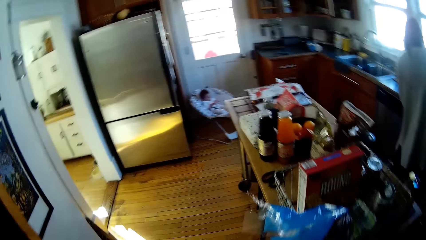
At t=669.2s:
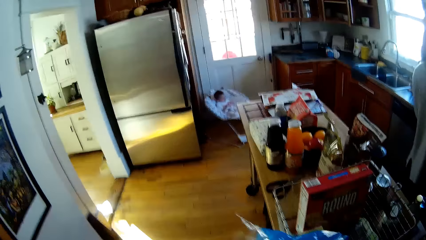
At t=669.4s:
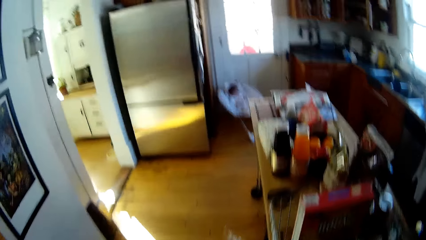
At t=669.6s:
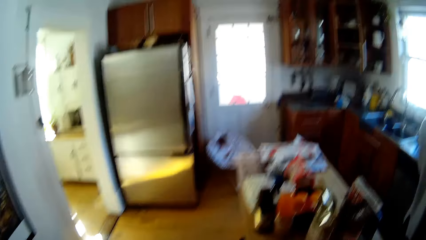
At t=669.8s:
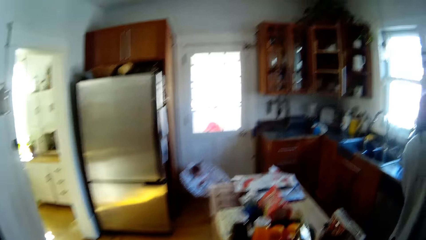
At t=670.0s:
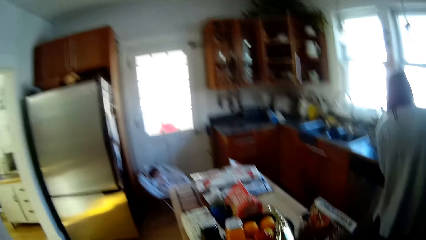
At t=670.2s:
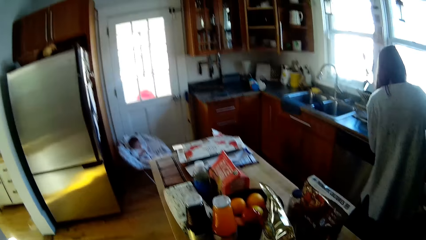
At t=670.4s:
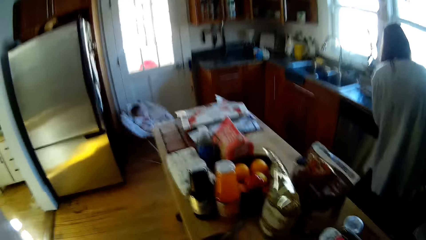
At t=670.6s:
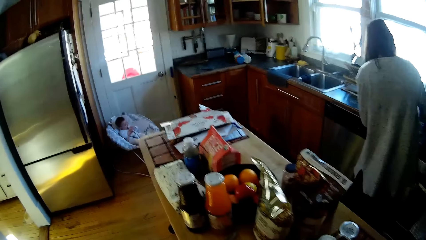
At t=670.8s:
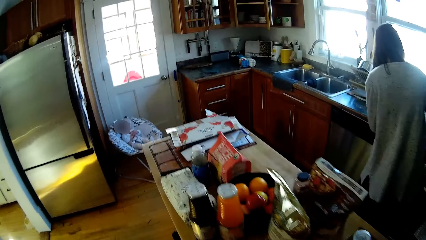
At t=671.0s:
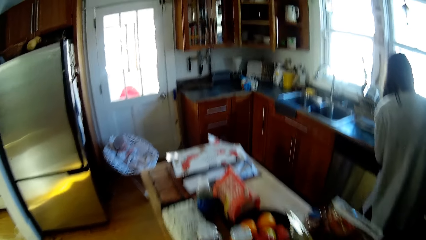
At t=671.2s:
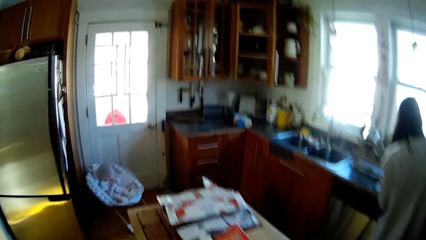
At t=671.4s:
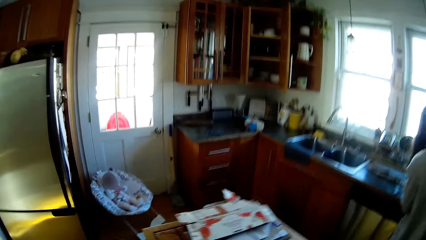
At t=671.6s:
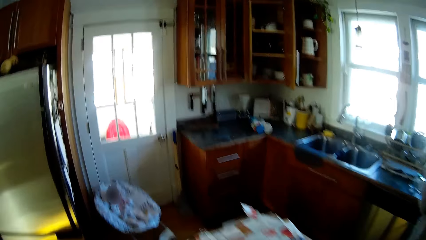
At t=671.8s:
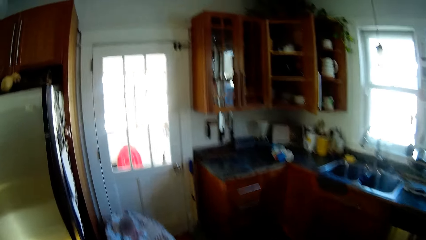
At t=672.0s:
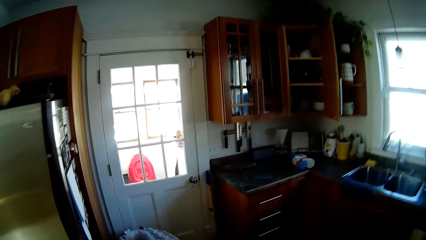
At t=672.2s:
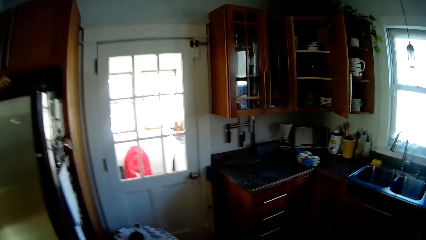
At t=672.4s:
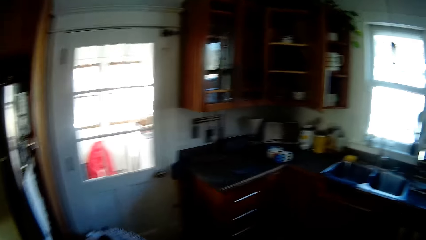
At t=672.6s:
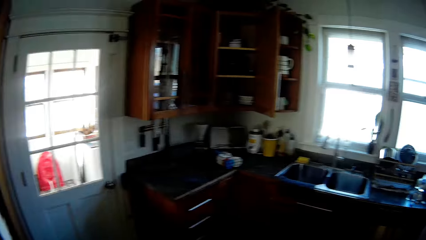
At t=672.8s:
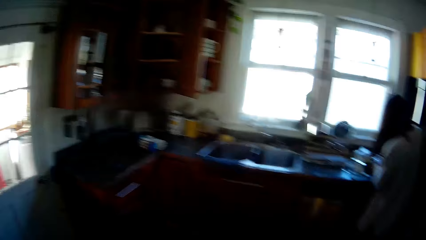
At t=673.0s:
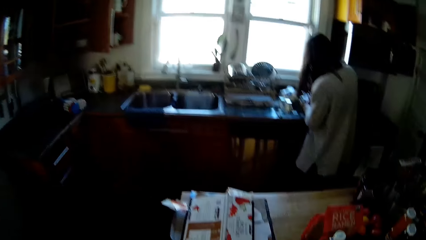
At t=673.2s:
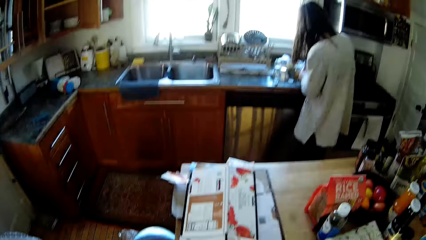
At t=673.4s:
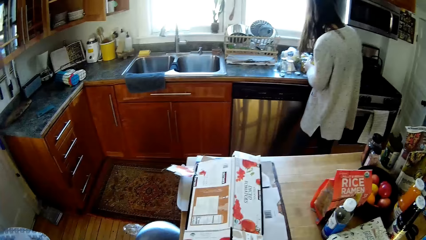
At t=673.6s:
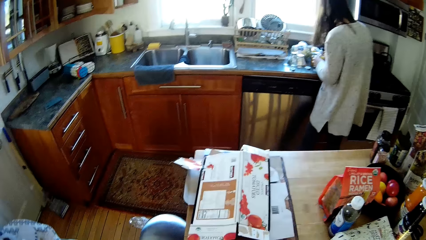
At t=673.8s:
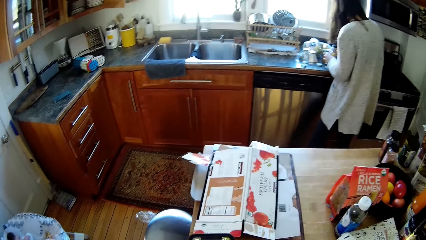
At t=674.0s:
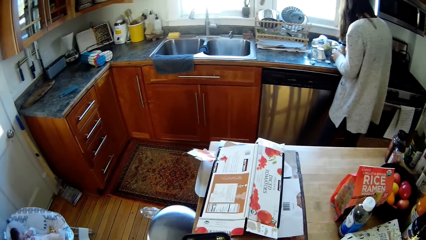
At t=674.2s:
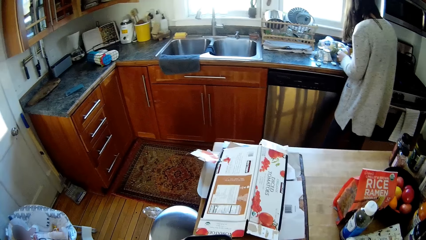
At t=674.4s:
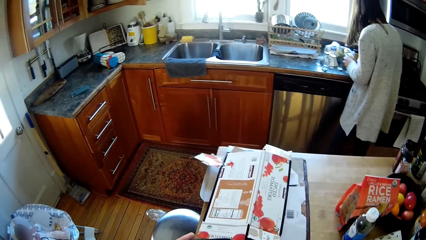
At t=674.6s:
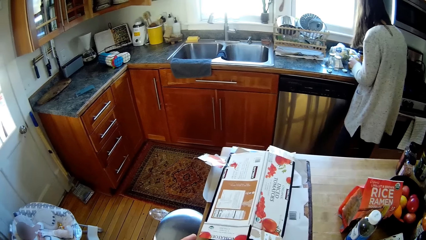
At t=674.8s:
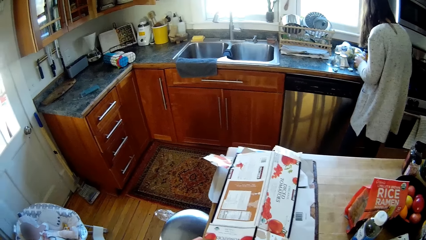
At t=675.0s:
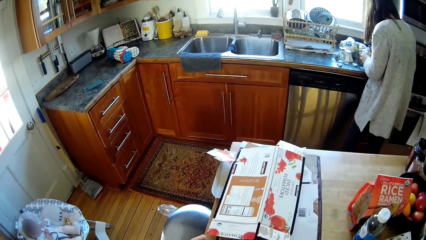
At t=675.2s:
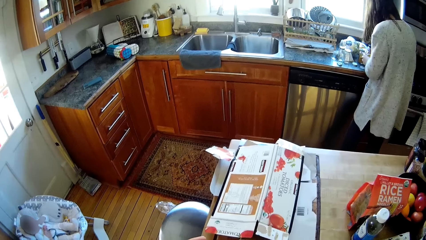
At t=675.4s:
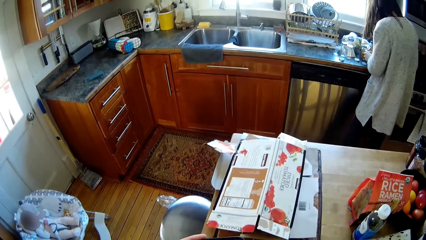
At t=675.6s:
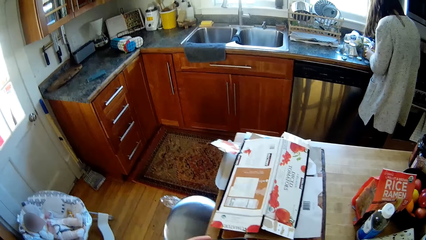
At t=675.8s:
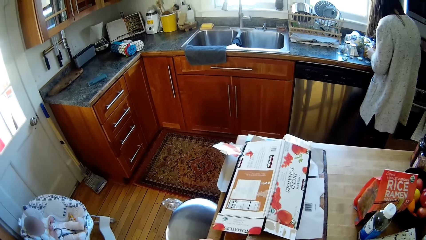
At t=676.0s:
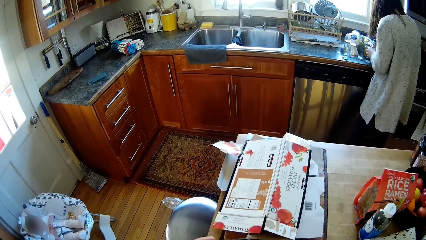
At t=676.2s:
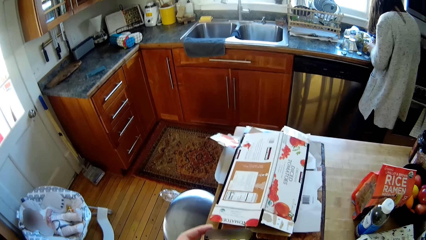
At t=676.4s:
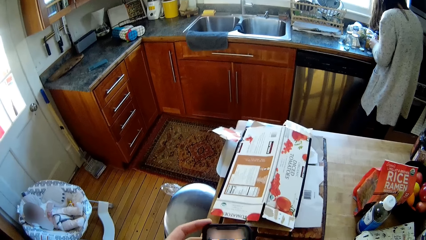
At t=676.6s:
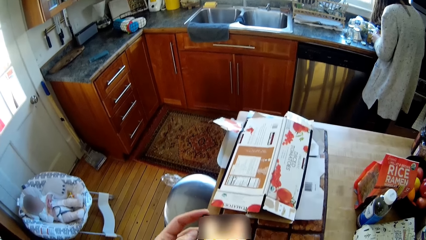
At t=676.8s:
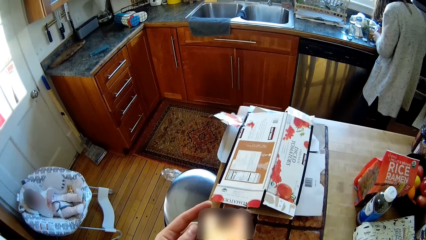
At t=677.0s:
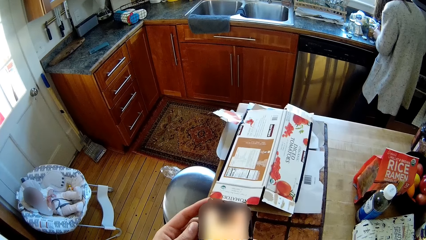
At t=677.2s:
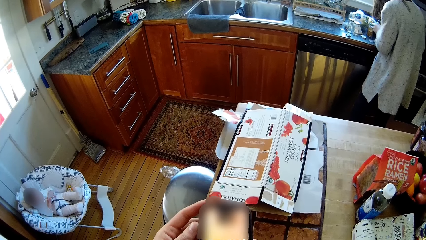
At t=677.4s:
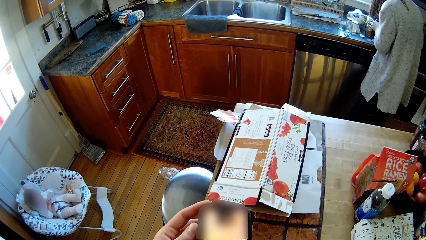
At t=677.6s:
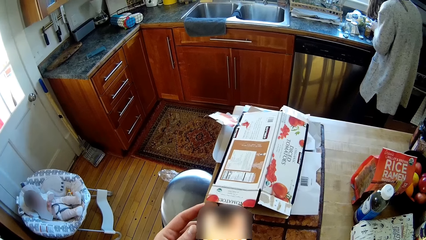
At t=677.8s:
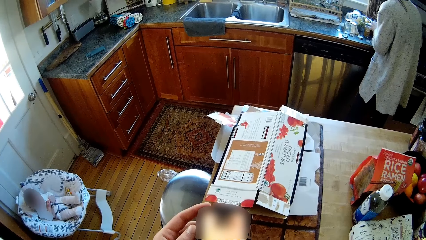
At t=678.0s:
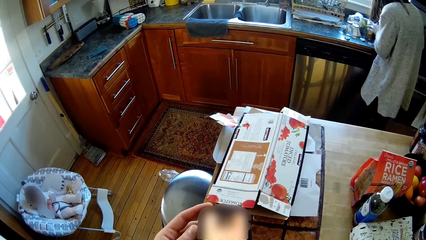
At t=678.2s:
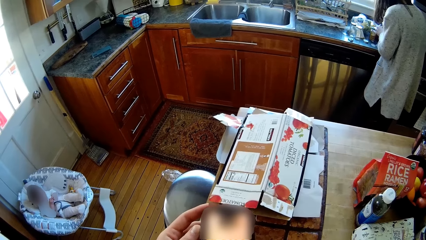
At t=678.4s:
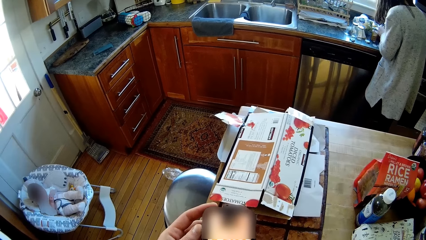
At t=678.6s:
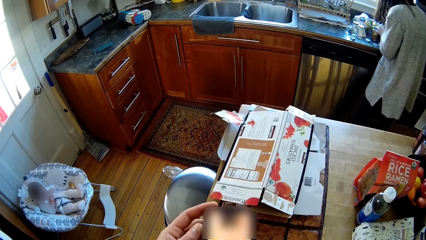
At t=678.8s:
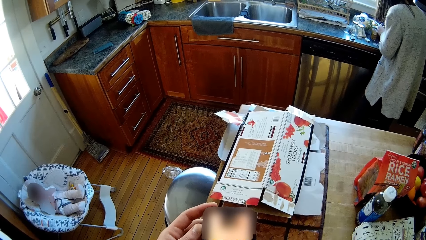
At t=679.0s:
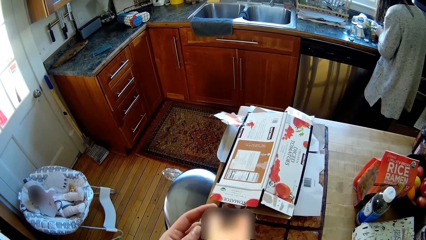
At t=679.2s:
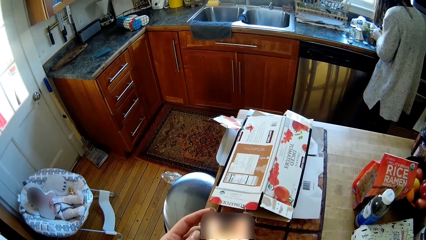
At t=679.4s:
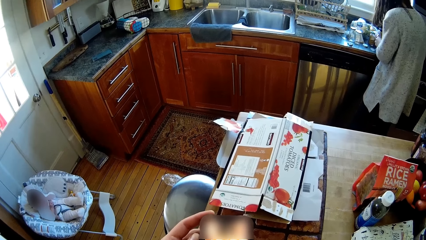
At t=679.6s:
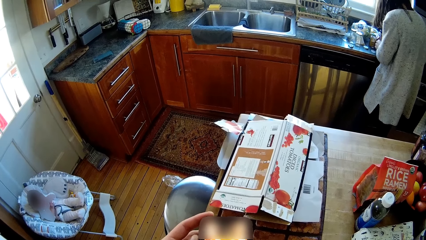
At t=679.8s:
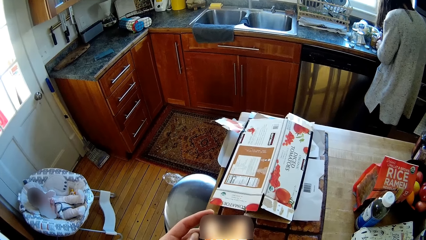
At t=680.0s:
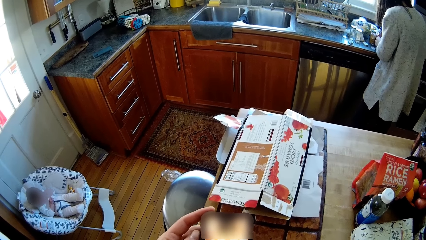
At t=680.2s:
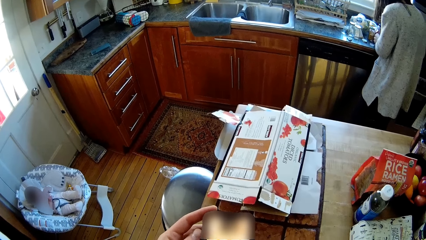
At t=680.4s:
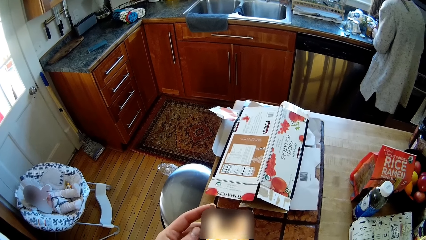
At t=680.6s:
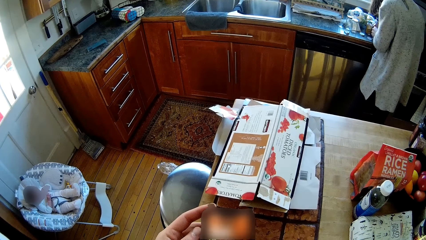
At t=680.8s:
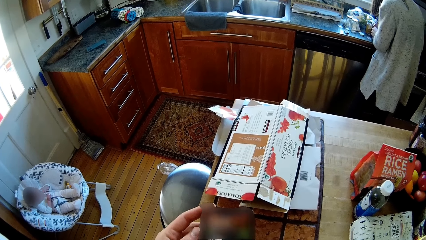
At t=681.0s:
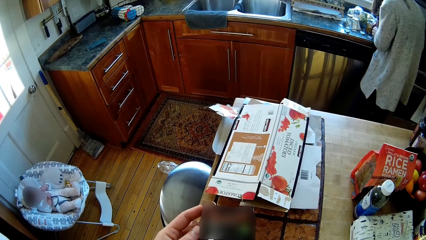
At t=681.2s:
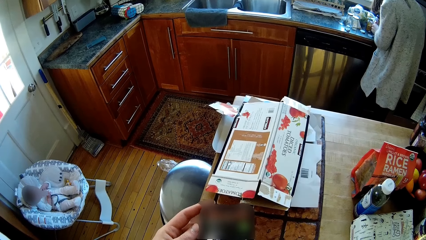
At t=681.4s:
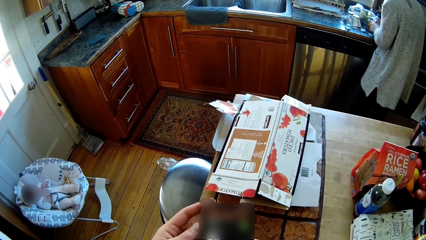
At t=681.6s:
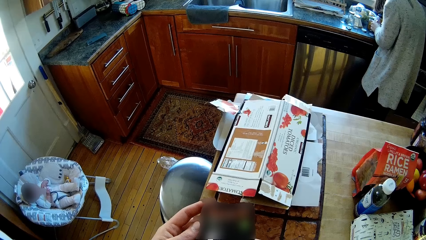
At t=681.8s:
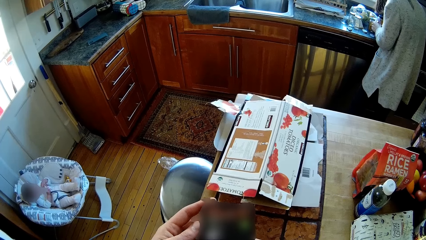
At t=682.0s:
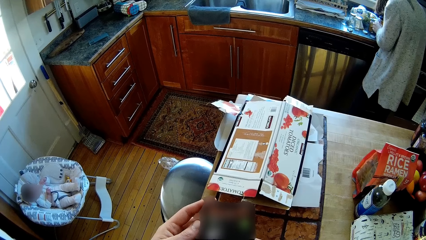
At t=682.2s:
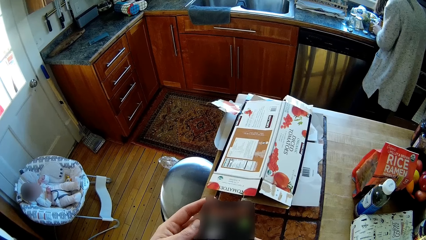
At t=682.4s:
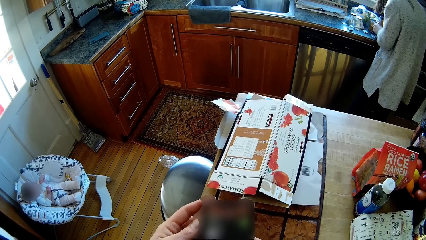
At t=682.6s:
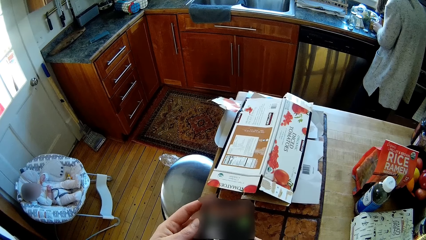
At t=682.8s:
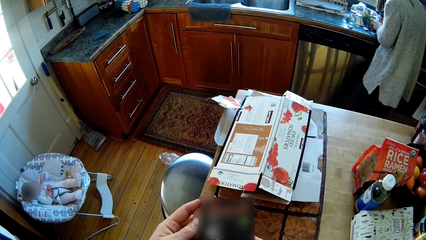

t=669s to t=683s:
The camera wearer interacts with the woman. He looks around. He operates his mobile phone with his left hand.

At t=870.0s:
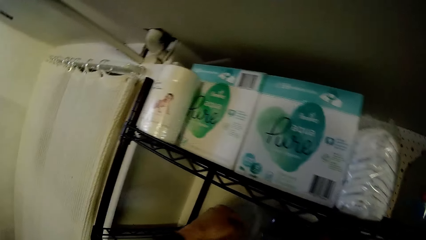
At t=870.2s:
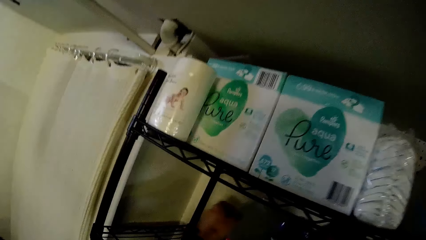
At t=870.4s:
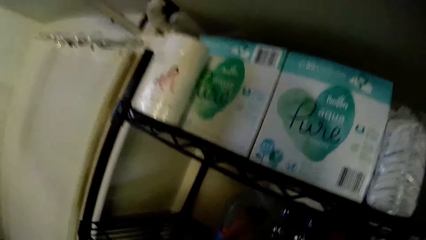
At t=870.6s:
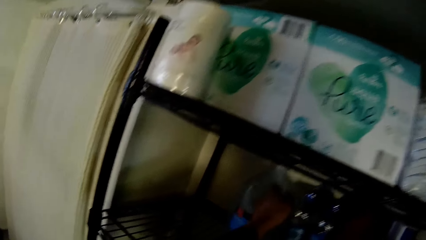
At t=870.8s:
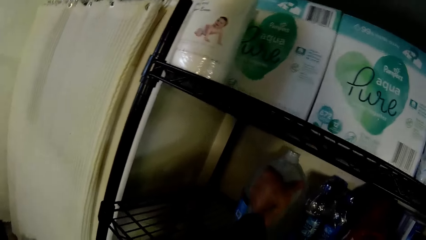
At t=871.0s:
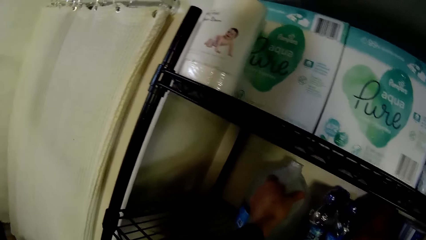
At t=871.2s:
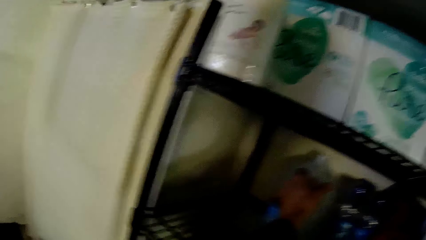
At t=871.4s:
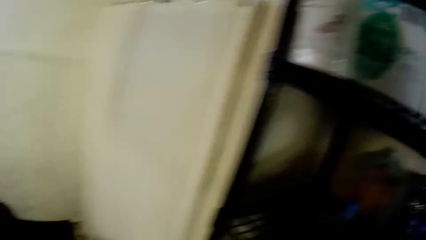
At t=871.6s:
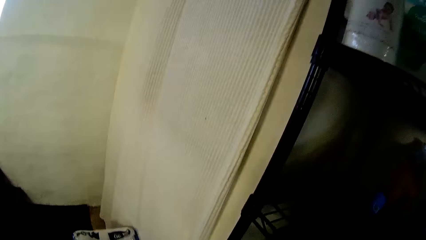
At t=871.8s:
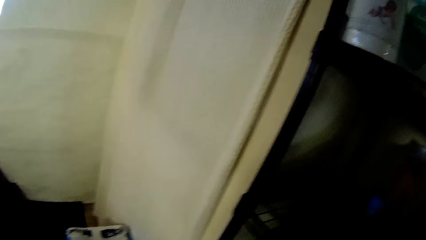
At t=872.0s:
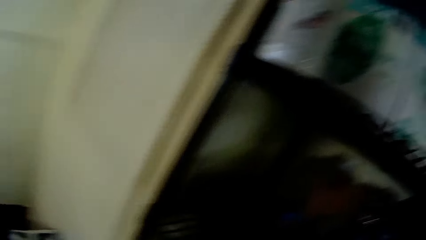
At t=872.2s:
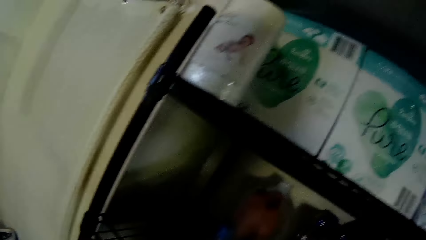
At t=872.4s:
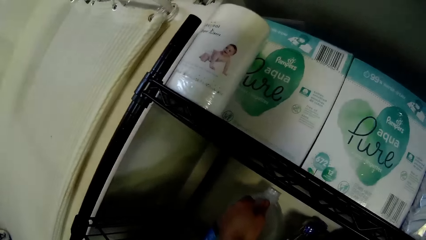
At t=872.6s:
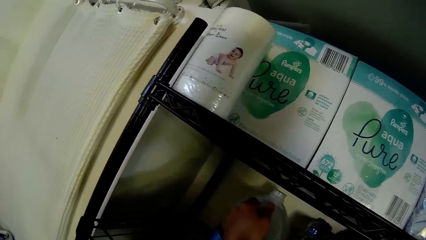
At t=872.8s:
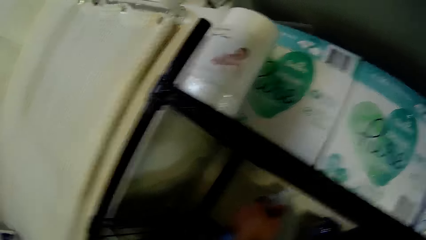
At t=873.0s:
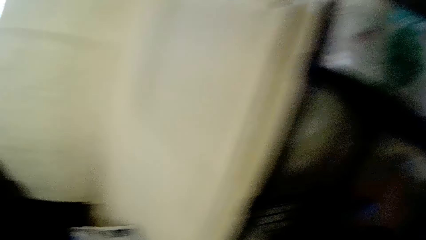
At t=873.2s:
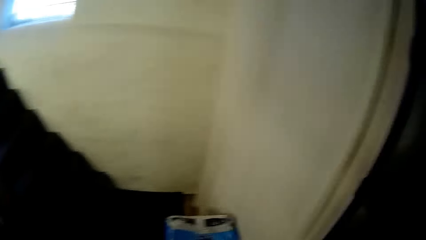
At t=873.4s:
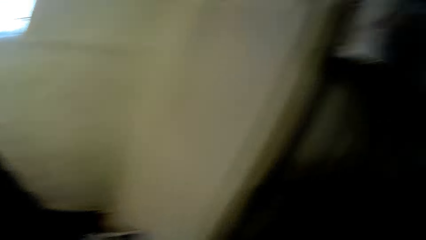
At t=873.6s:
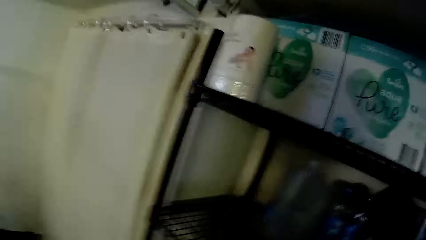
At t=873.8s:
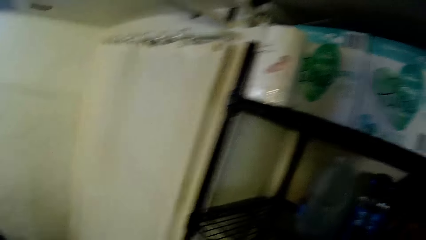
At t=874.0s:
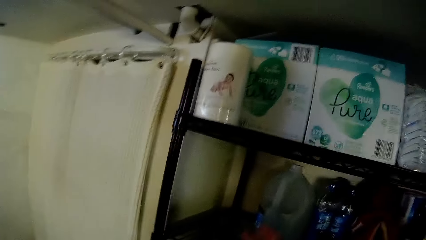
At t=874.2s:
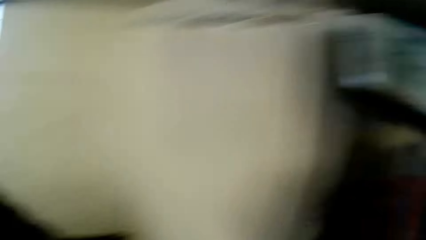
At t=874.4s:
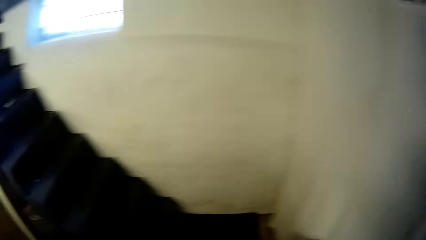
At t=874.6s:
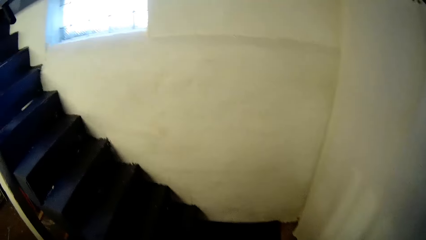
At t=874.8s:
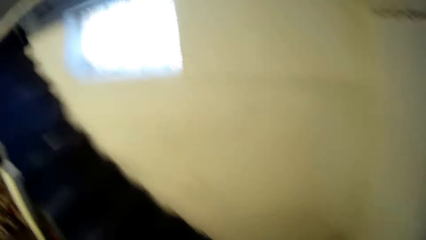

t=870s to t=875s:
The camera wearer reaches for a gallon of water from the middle shelf with his left hand. He holds the water bottle with his left hand. He stands on the floor.
